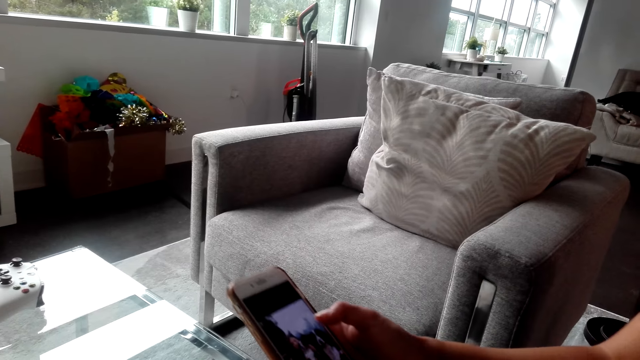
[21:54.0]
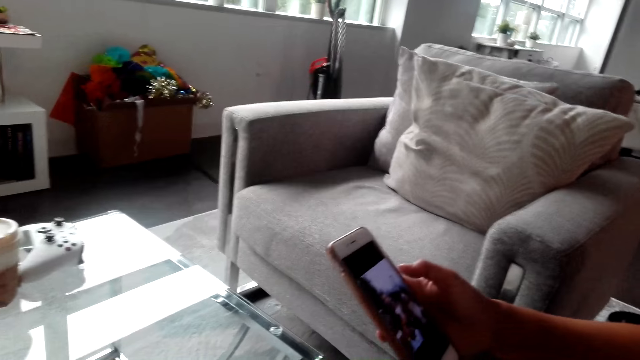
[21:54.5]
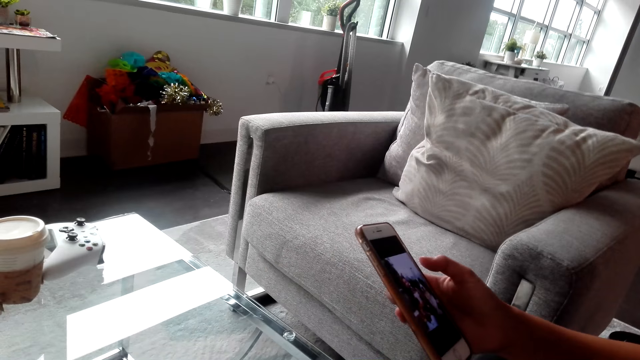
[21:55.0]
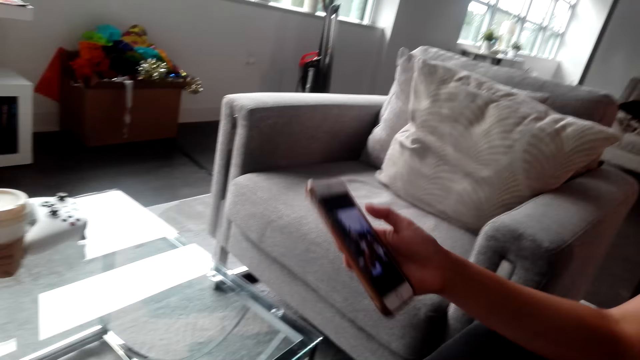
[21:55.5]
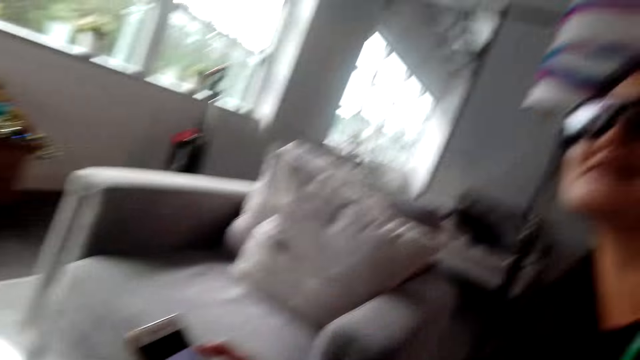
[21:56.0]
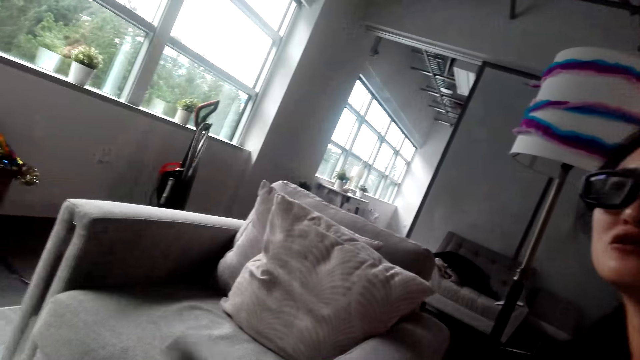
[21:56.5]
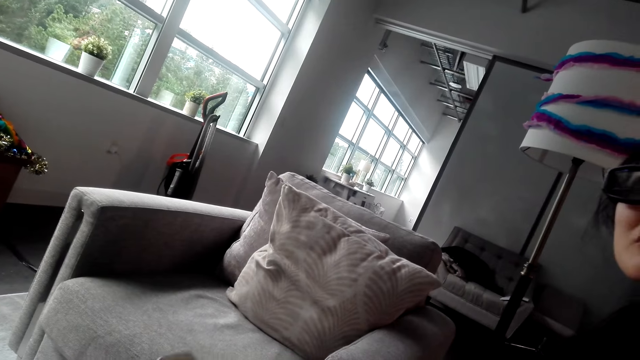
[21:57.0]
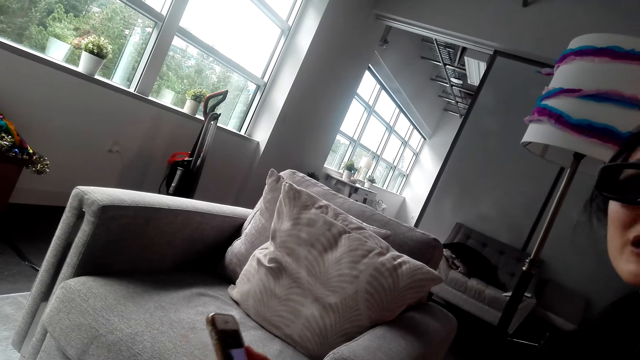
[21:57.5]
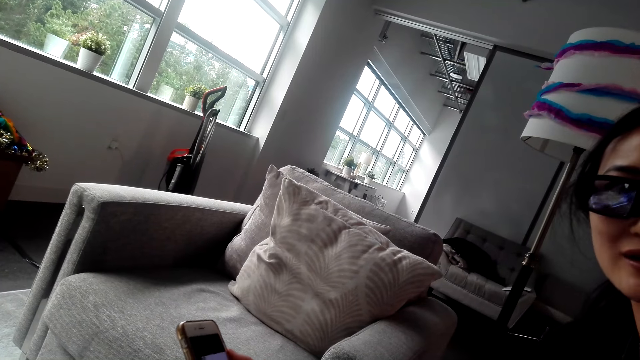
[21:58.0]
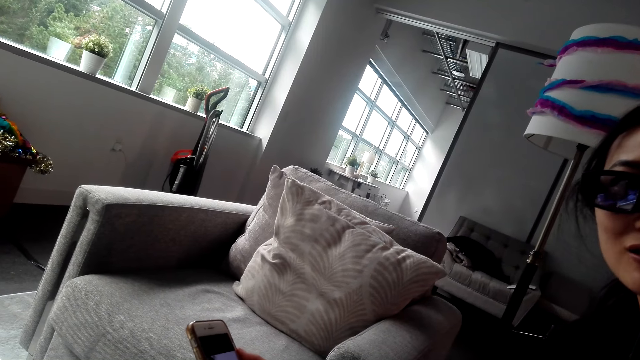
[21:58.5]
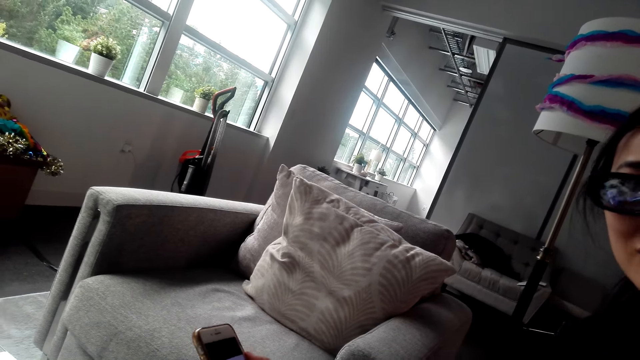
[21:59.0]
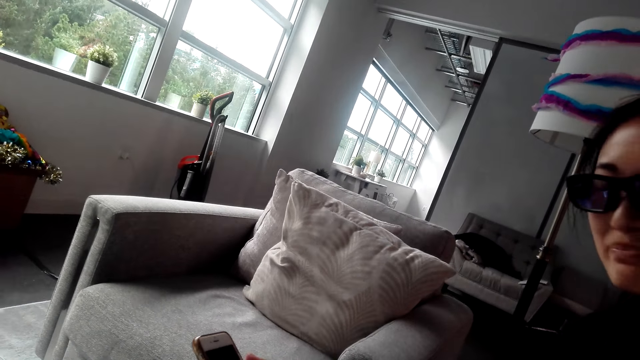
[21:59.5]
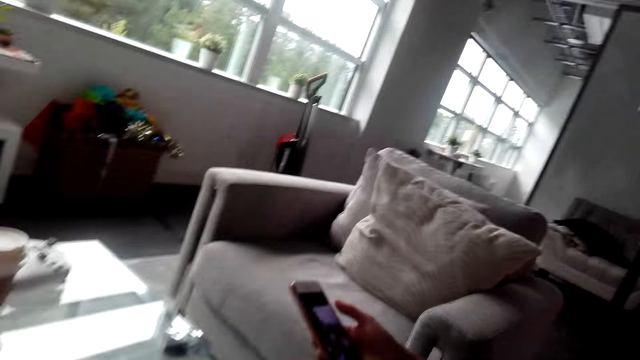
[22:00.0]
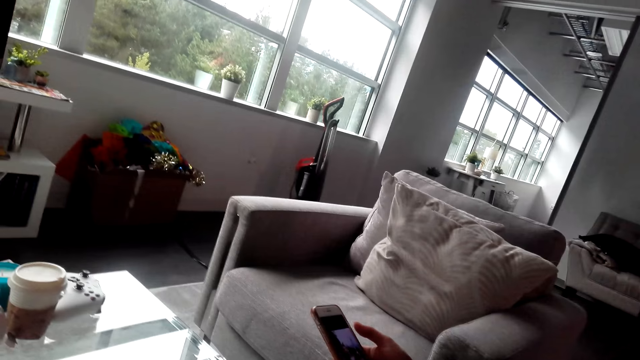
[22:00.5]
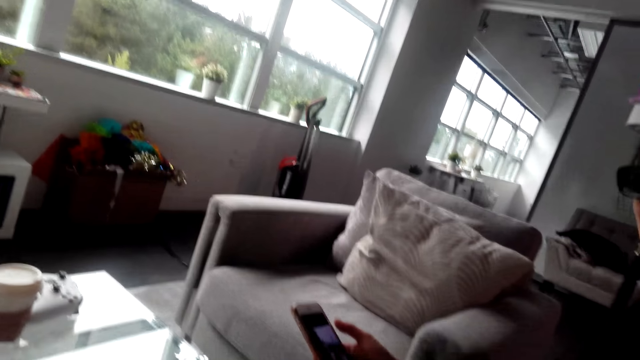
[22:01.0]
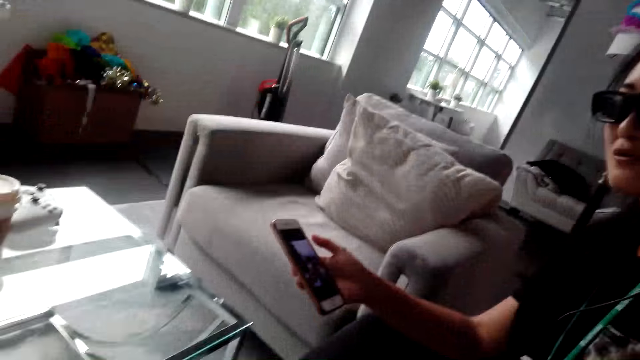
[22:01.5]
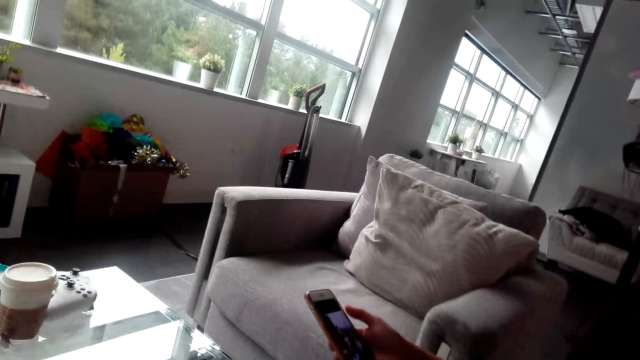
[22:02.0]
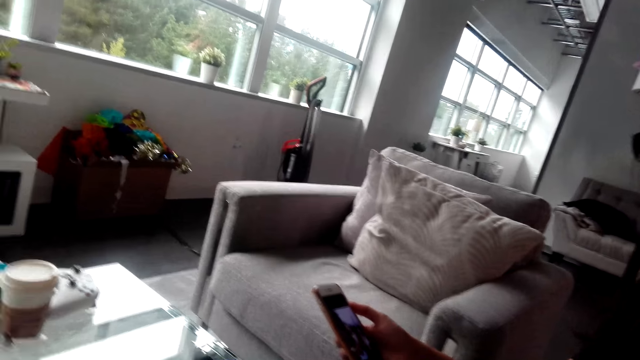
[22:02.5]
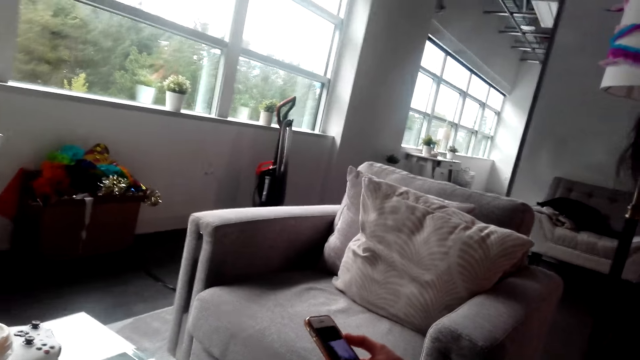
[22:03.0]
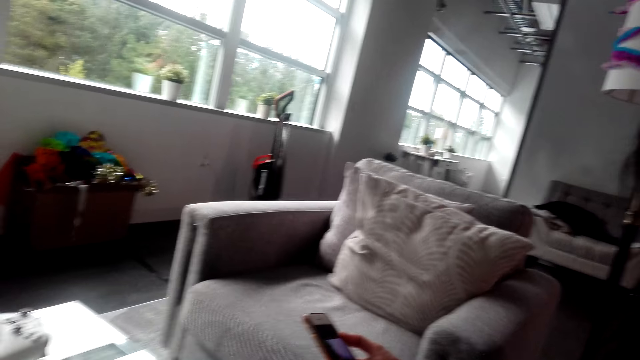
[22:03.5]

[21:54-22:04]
The woman uses her phone. The camera wearer turns around. The woman holds the phone. The camera wearer turns around. The woman holds the phone.

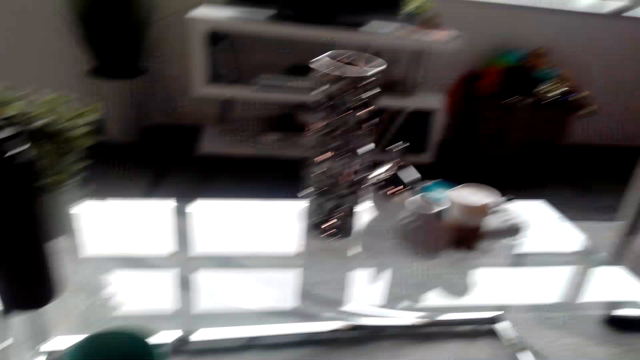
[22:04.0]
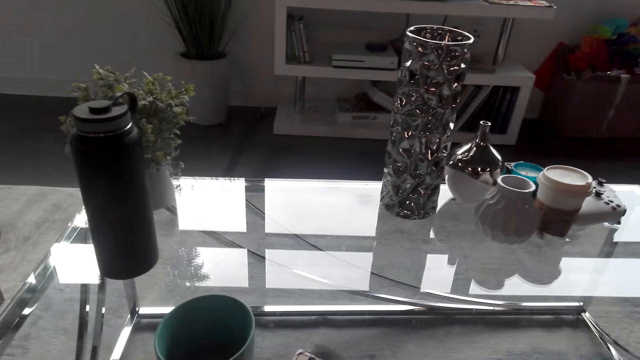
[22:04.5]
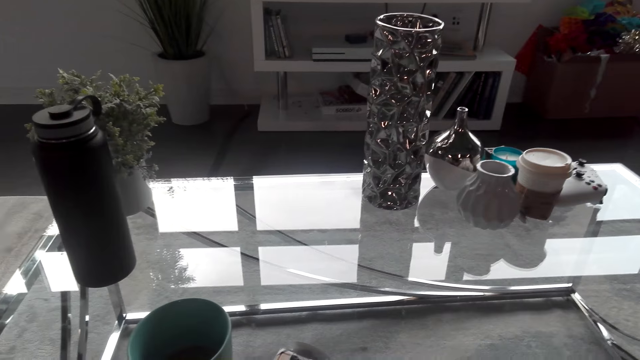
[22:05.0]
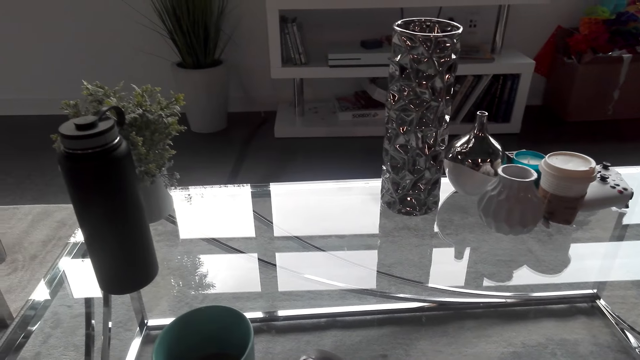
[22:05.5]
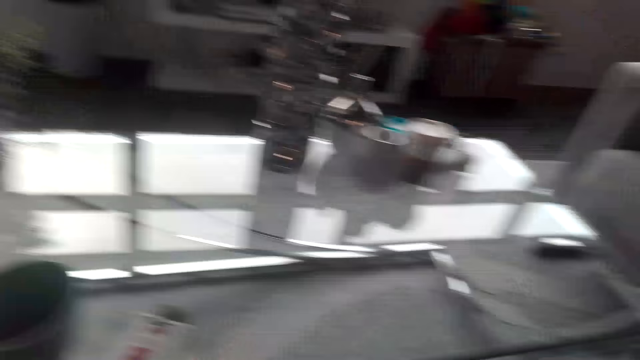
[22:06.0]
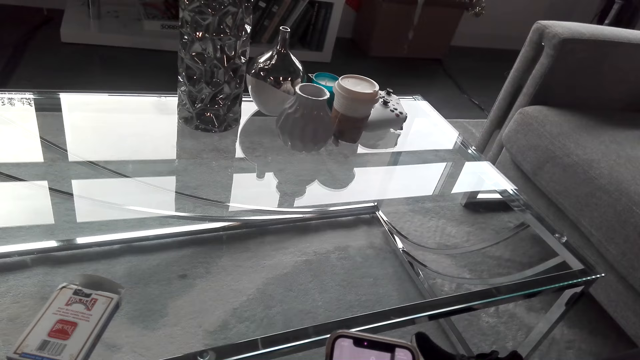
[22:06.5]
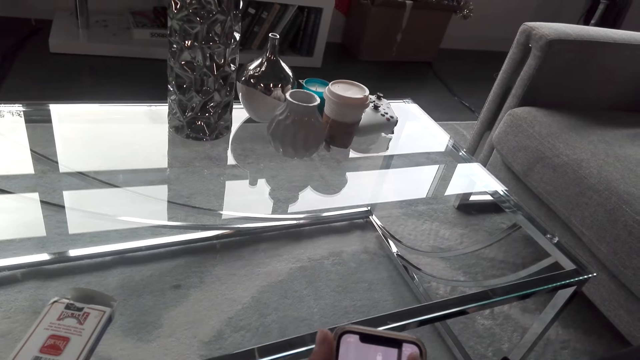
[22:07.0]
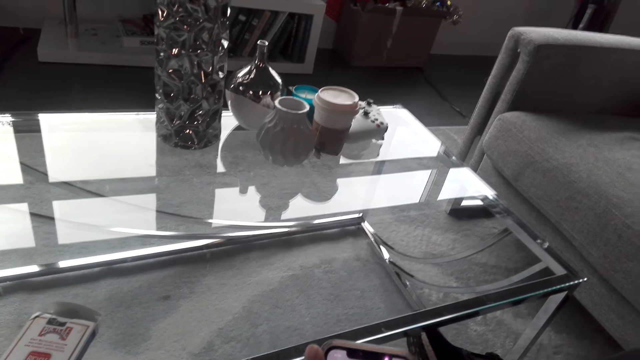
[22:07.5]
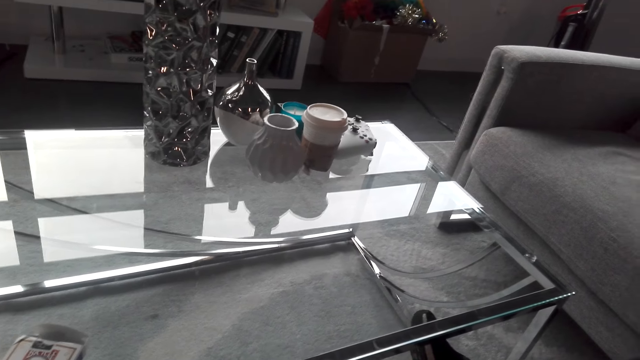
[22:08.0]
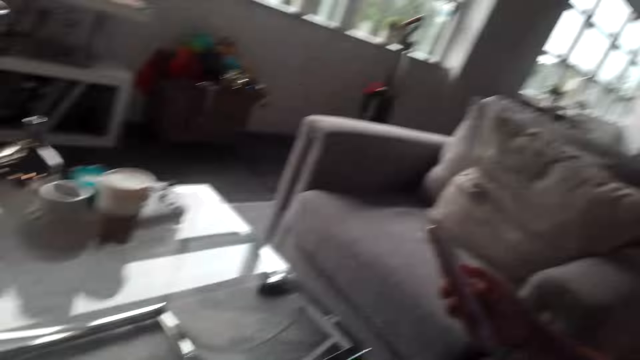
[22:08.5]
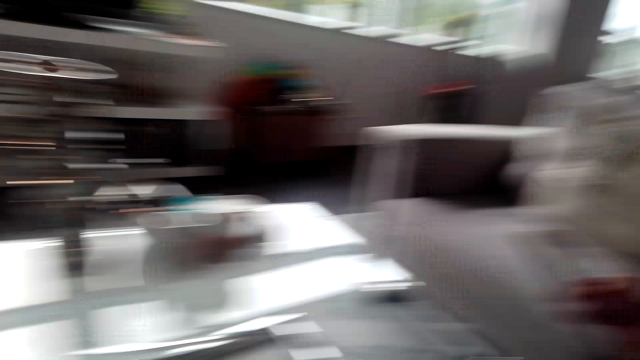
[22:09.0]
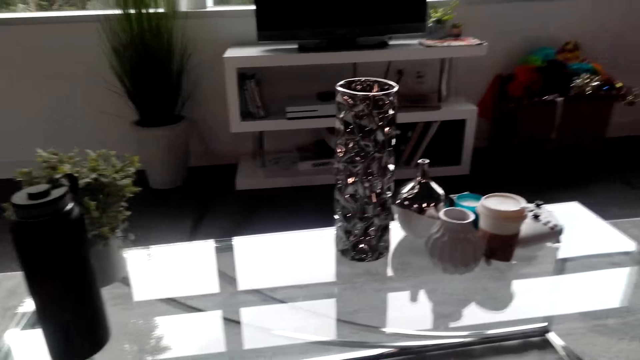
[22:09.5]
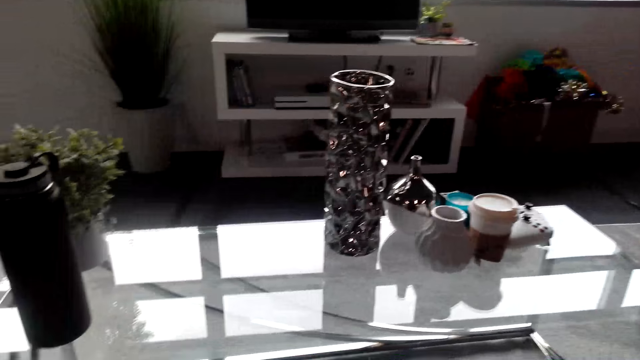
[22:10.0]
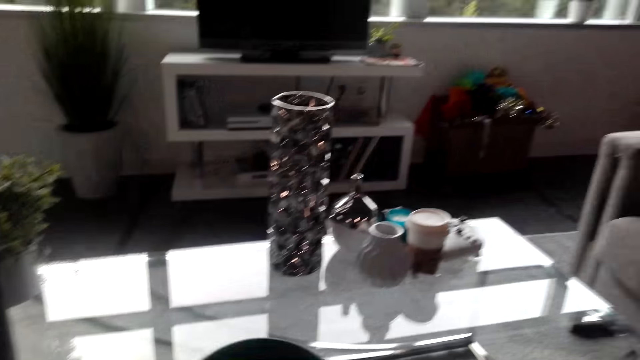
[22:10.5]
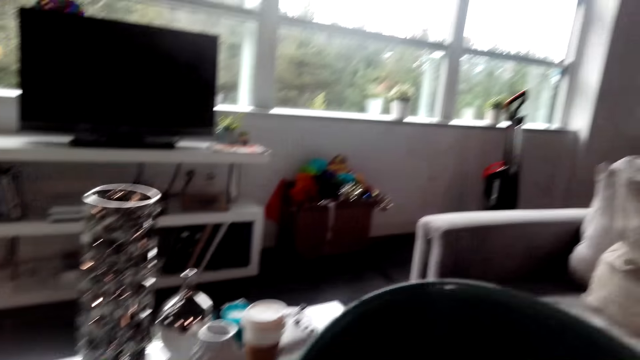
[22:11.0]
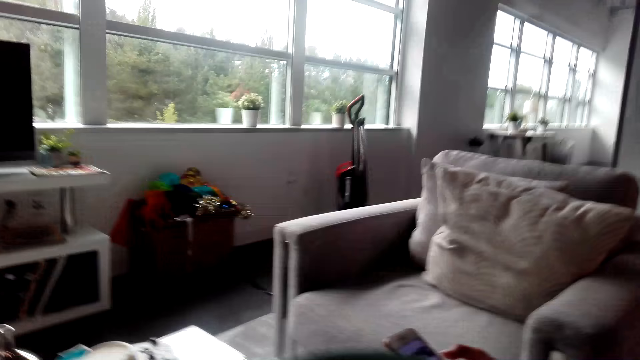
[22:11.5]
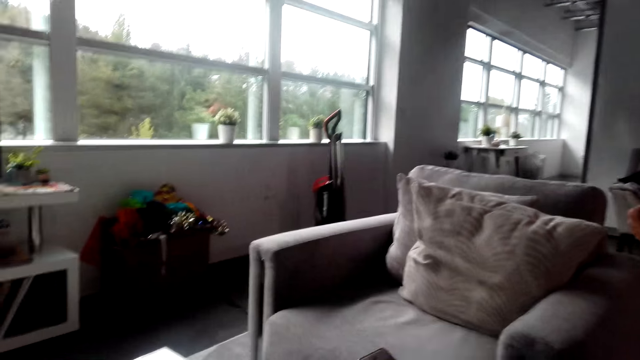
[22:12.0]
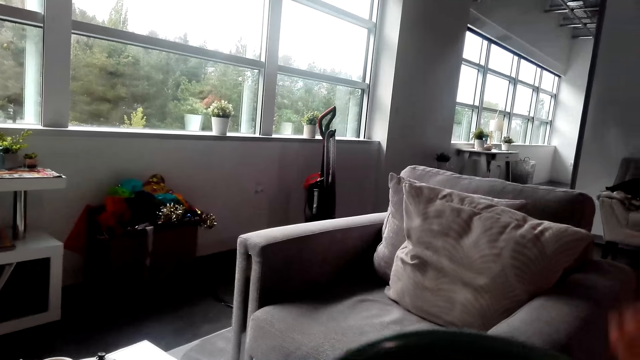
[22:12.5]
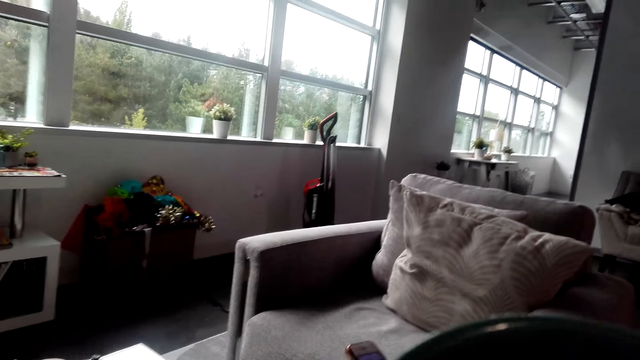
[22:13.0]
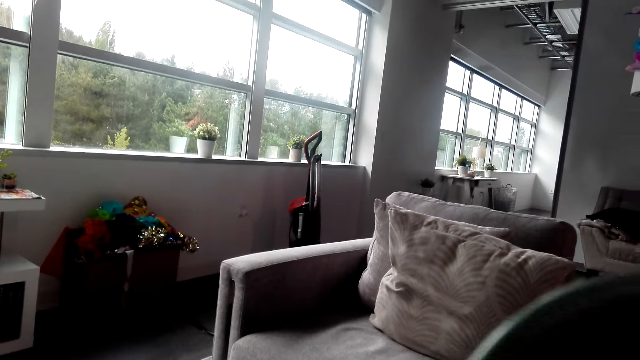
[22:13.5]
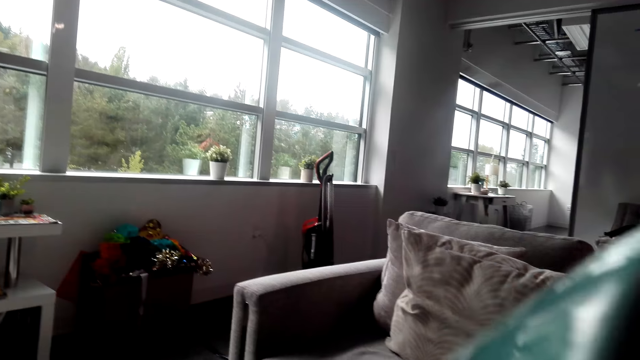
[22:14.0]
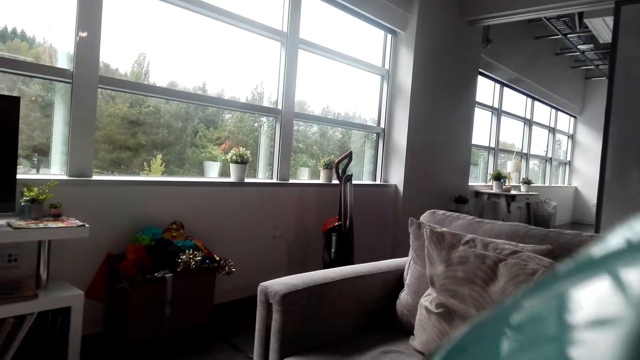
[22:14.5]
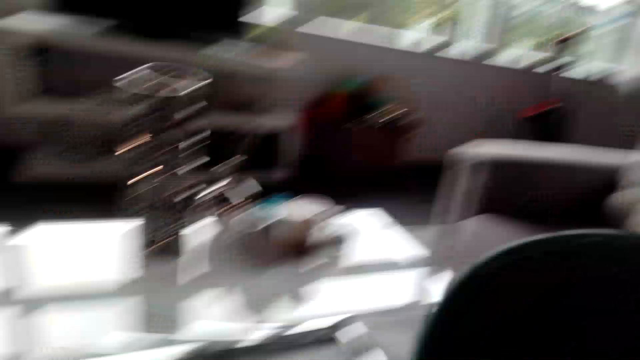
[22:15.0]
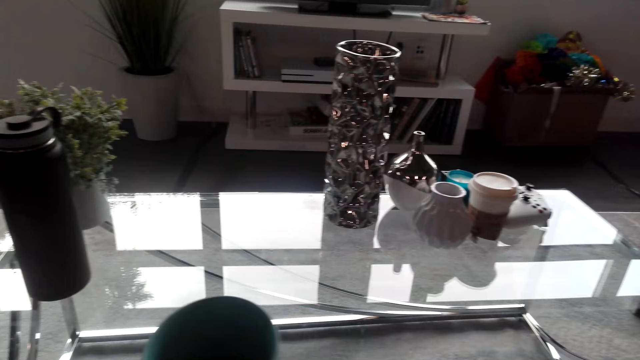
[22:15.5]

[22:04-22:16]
The camera wearer looks around the house and turns around. He uses his phone, holds the phone, converses with the woman, and turns around. The woman holds a phone. The camera wearer turns around. The woman converses with the camera wearer. The camera wearer sips coffee or tea from the mug.
